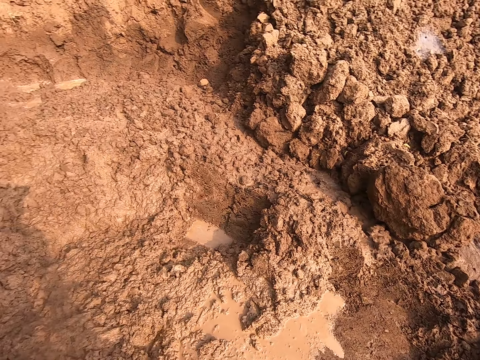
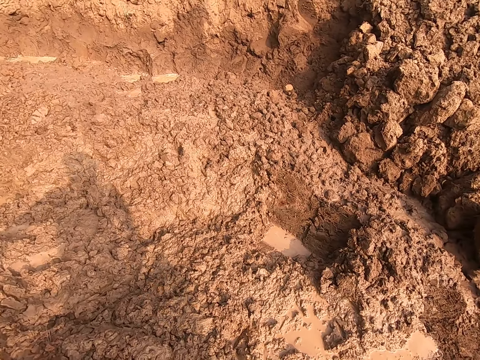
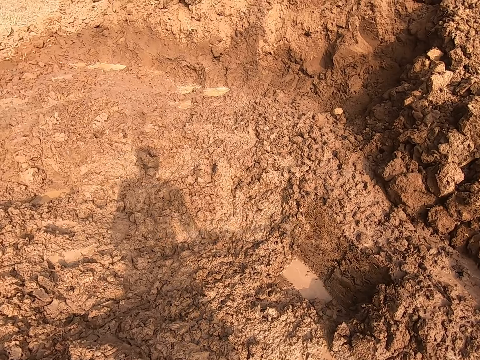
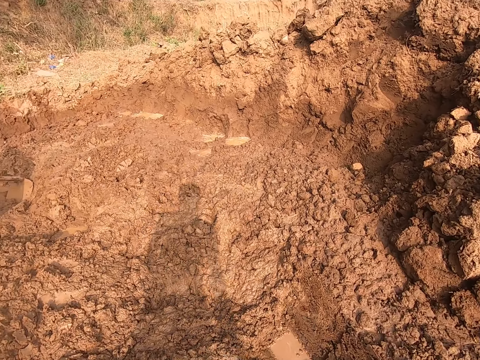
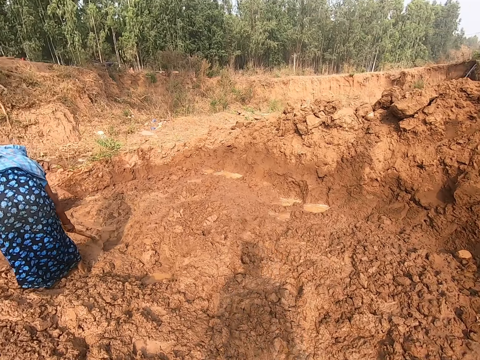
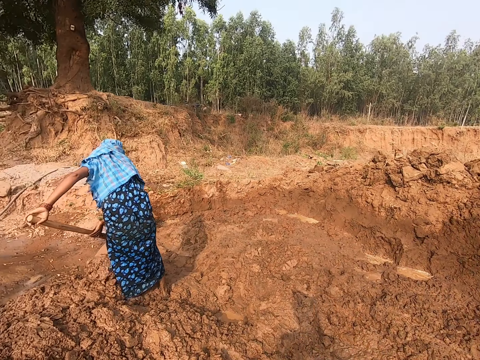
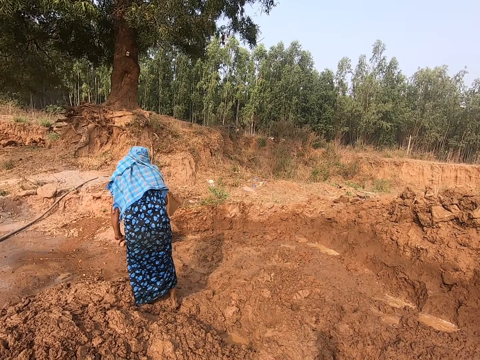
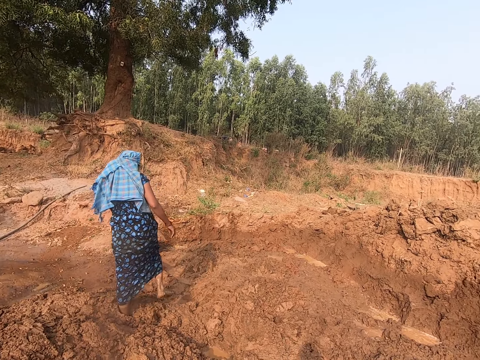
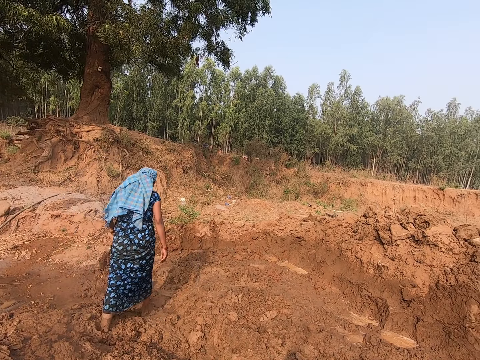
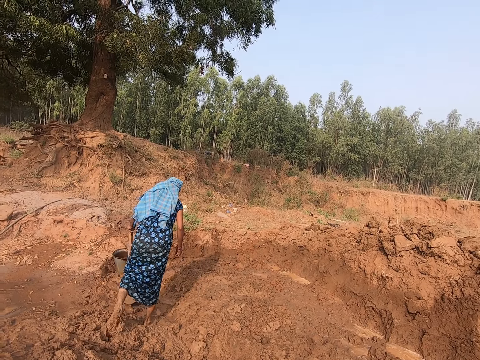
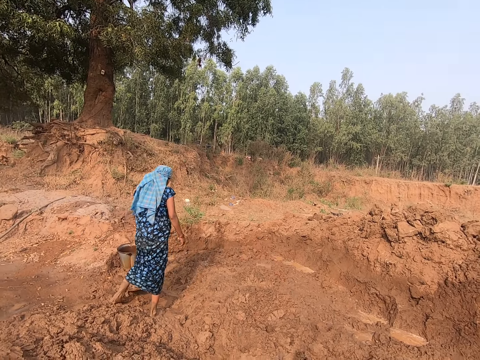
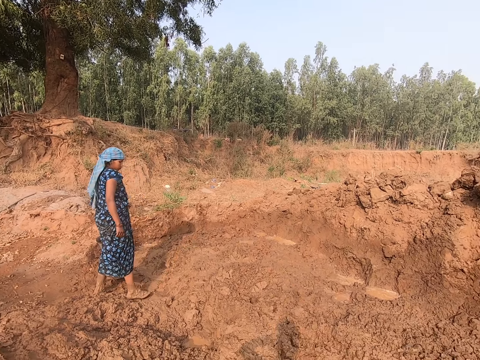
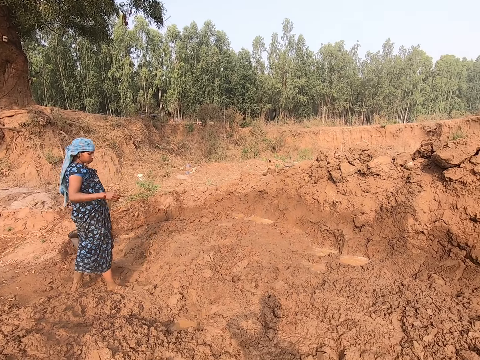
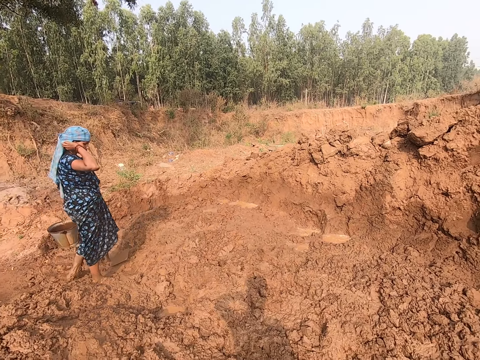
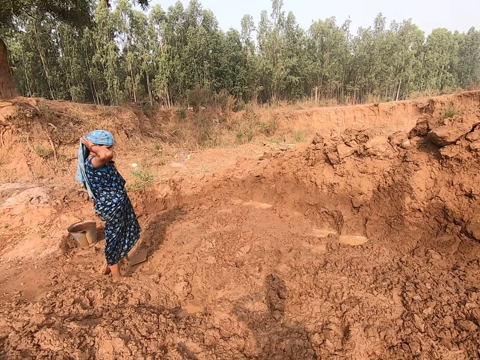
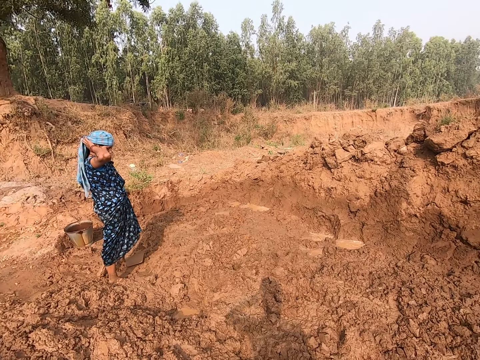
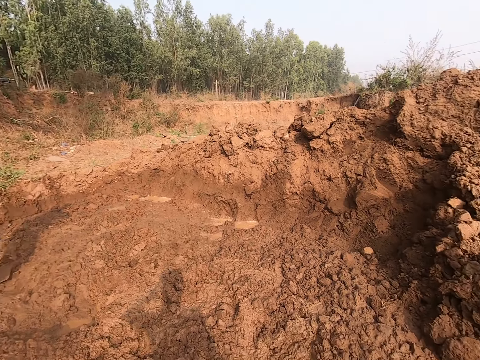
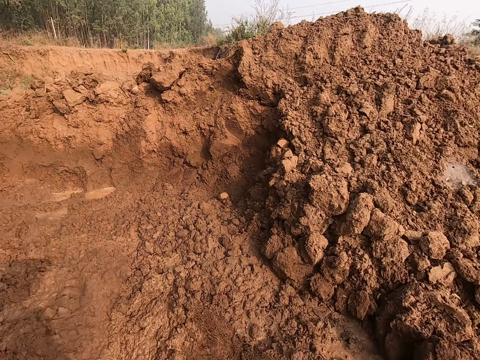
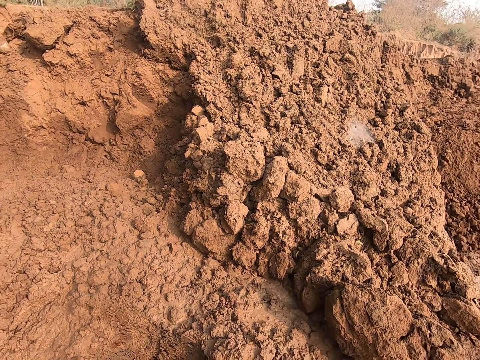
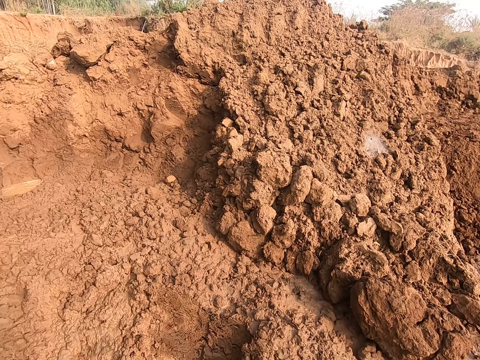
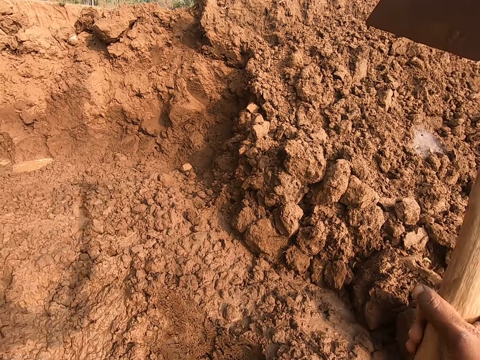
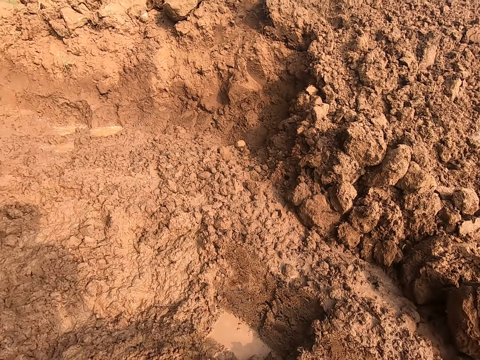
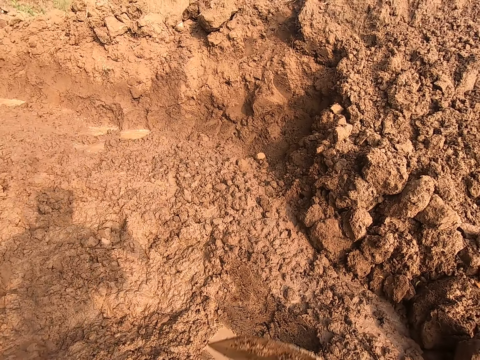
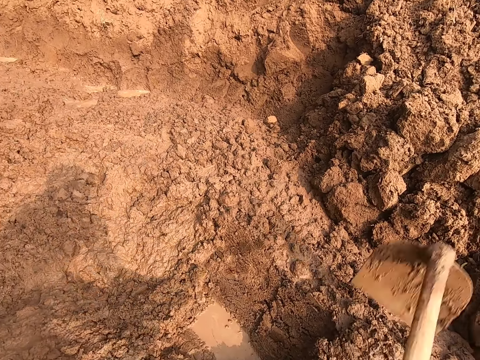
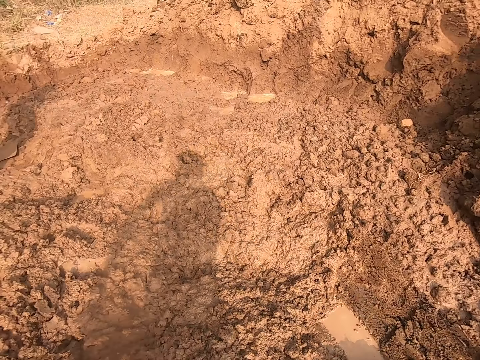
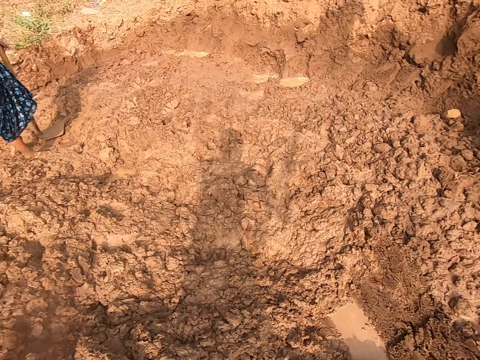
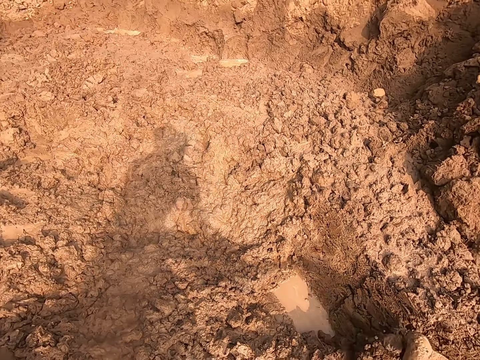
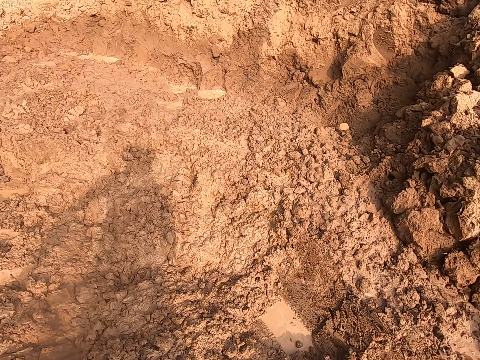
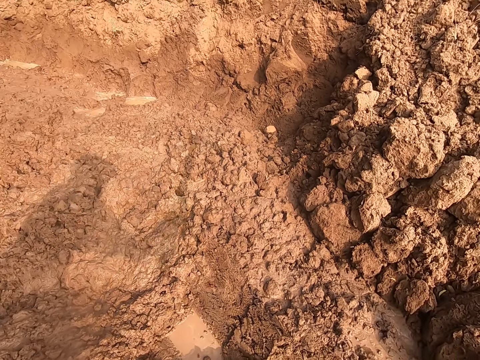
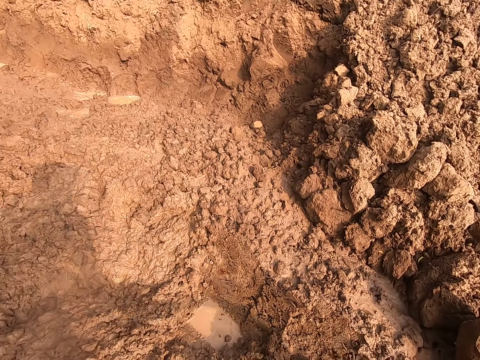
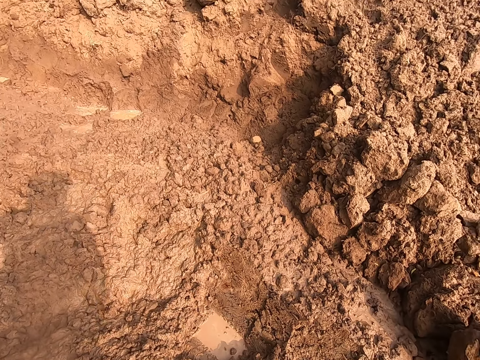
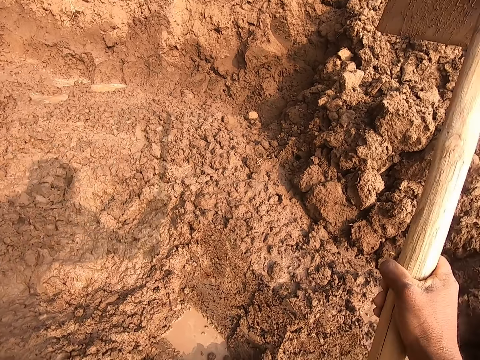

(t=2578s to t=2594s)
The camera wearer drops the hoe or shovel in his hands on the ground. He looks around. The woman holds the hoe in her left hand. The camera wearer converses. He looks around. He gathers soil on the ground with the hoe in his hands. He digs in the mud with the shovel.

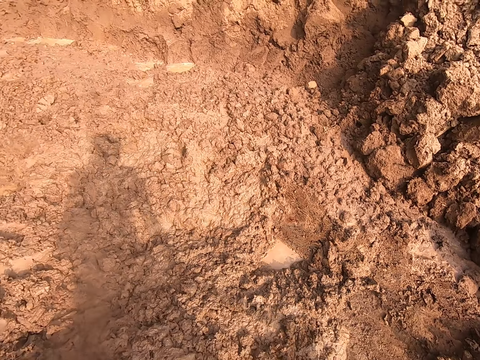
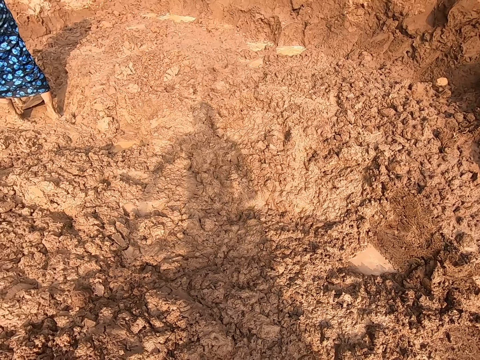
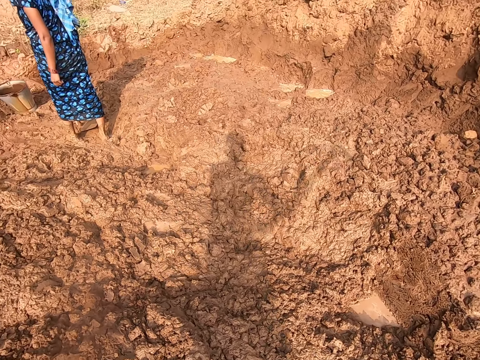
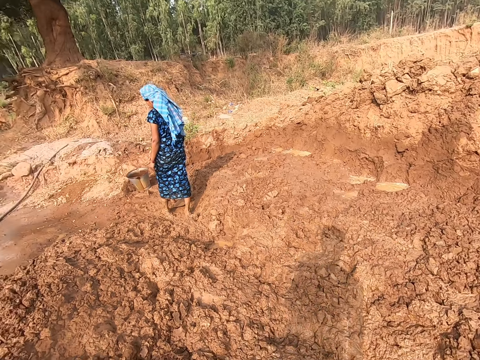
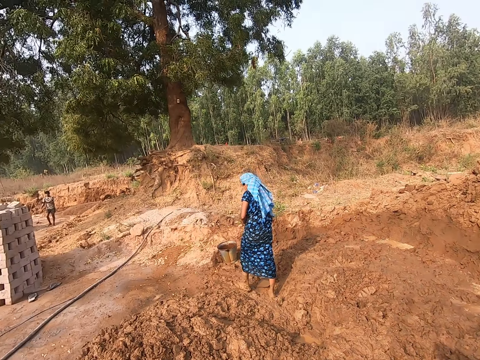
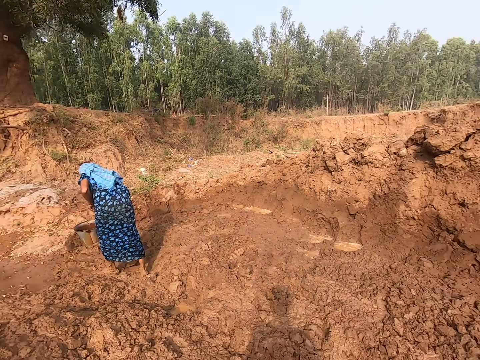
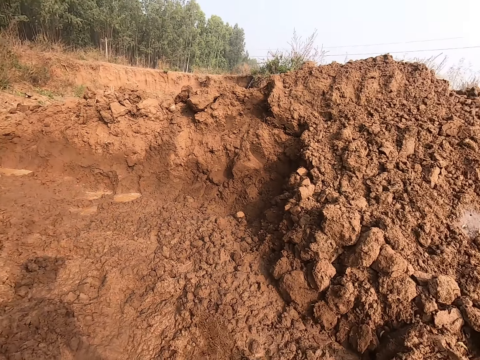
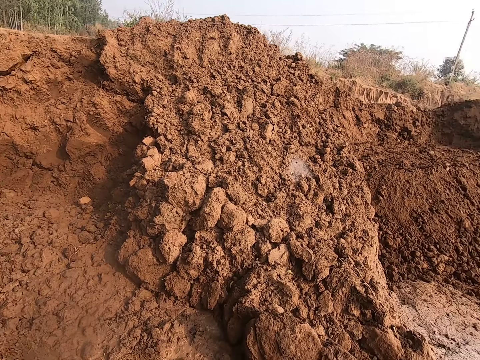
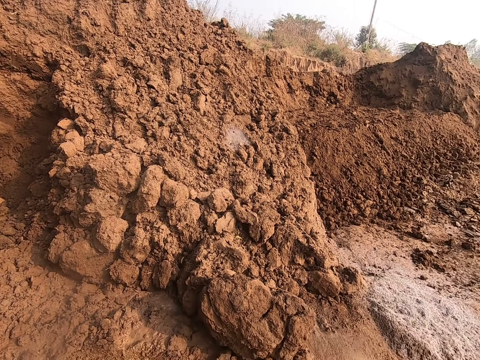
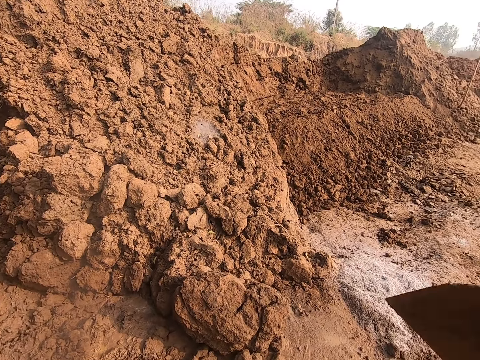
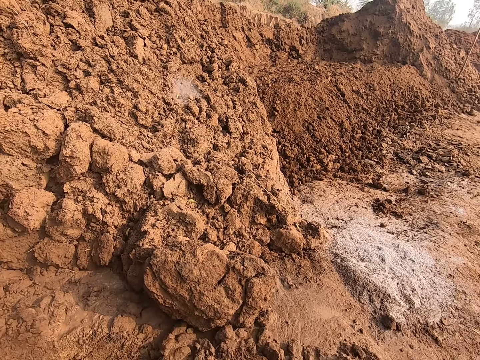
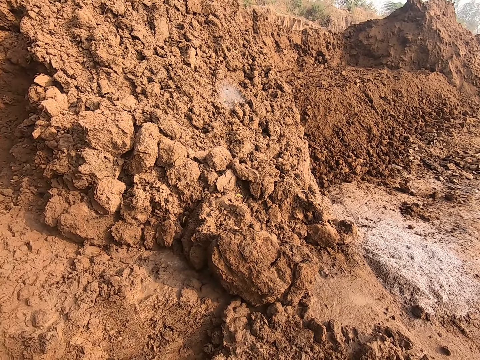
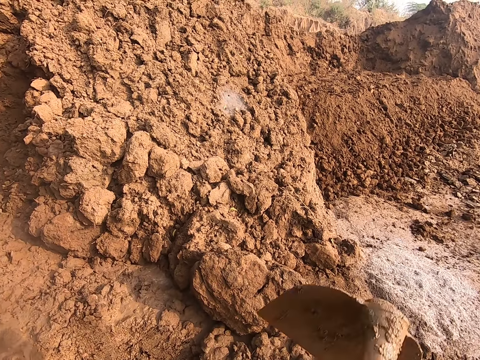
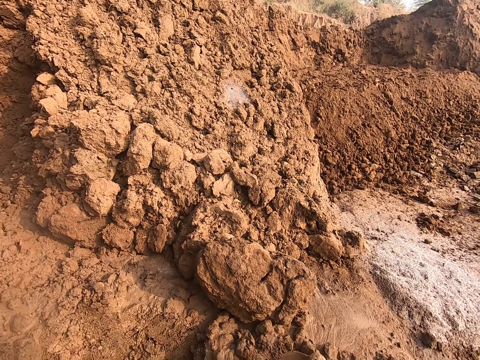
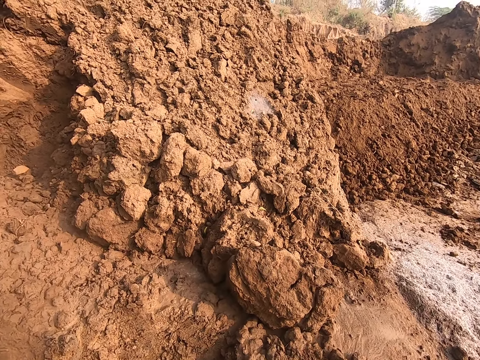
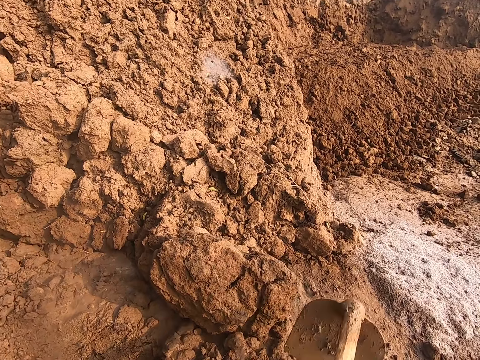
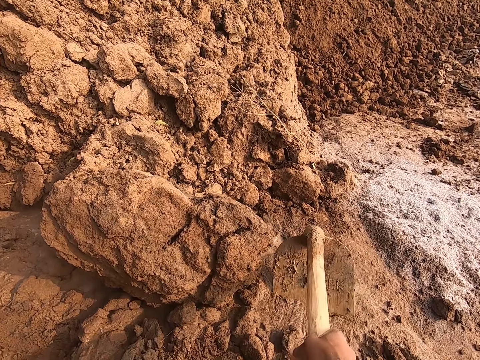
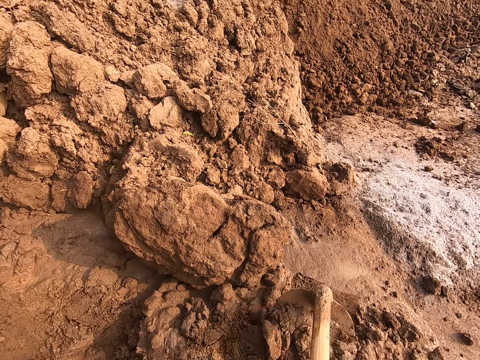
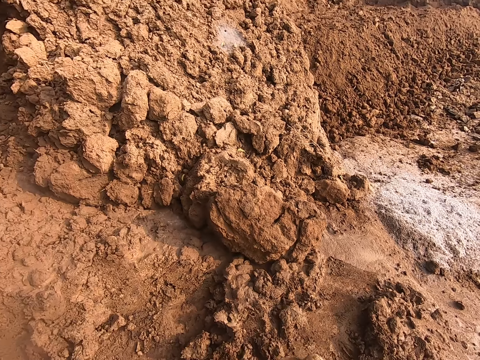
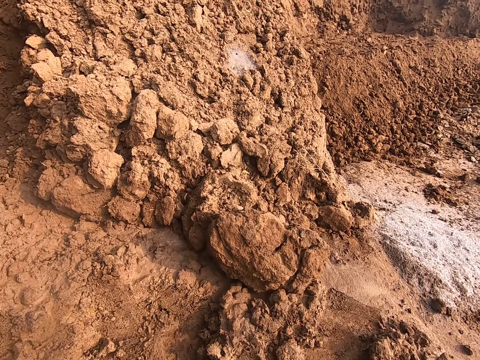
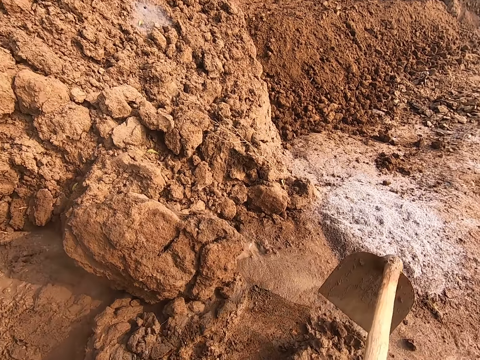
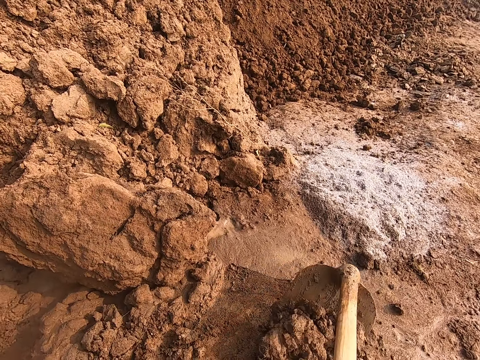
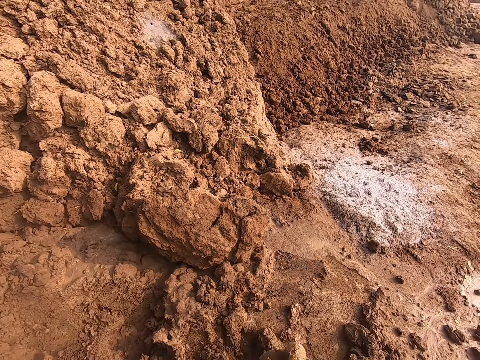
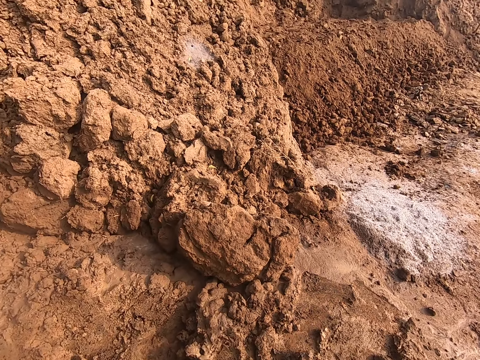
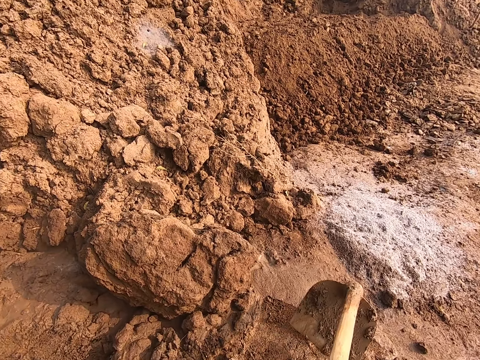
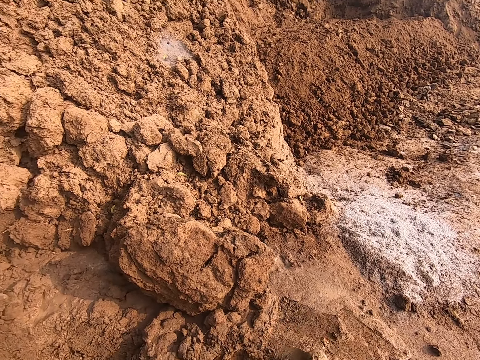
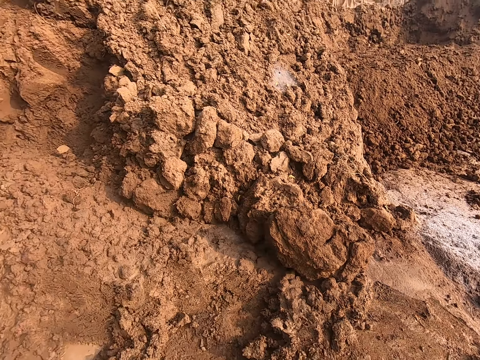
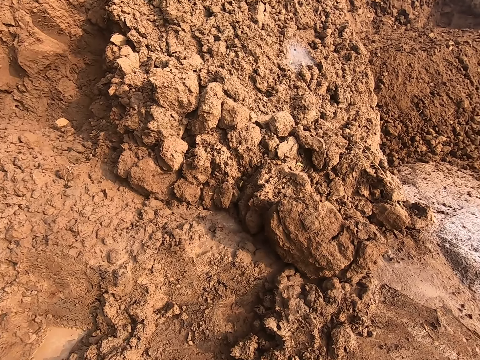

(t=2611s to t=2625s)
The camera wearer puts the shovel down on the ground. They look around. They dig in the mud with the shovel.
